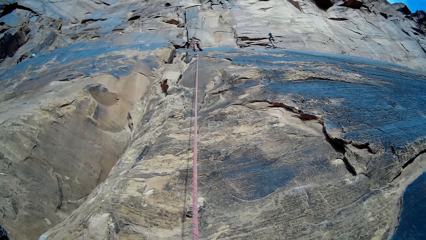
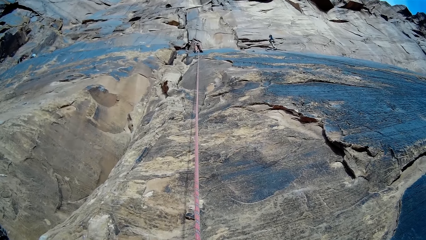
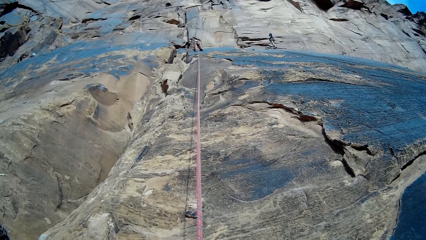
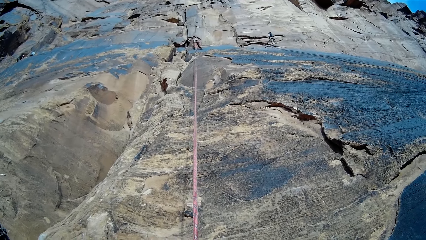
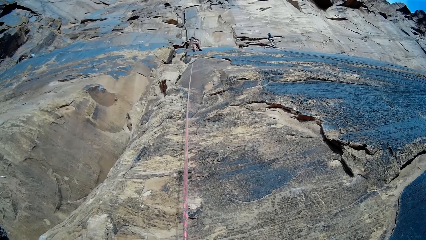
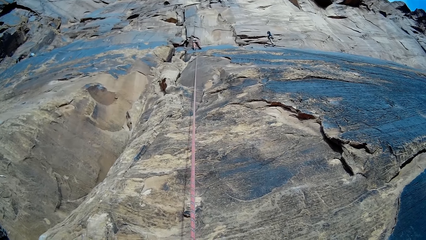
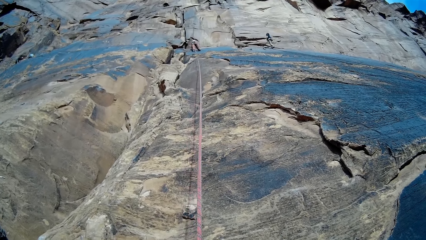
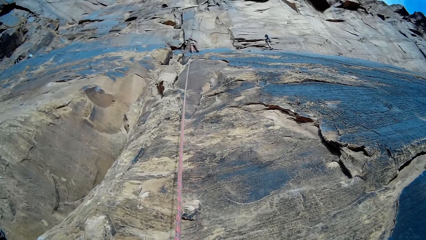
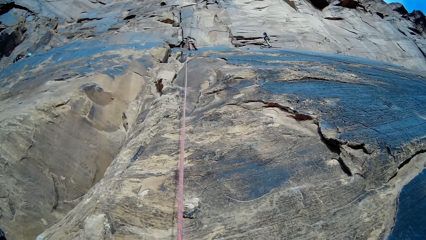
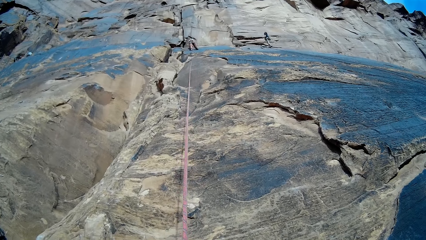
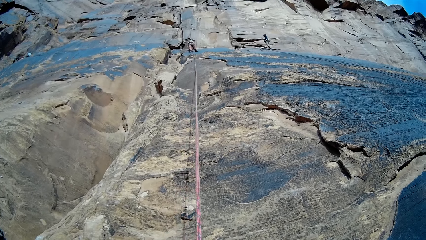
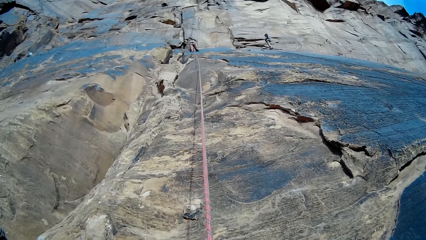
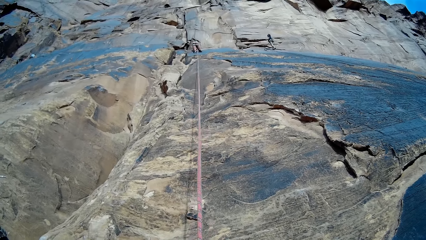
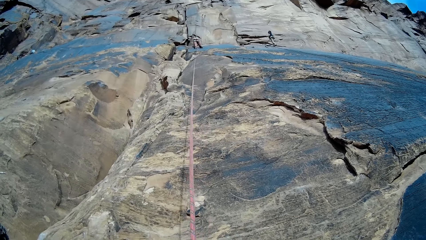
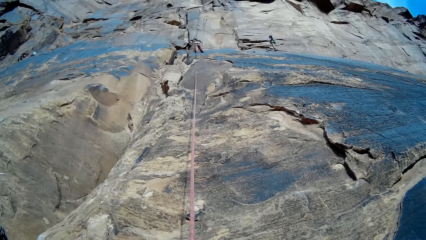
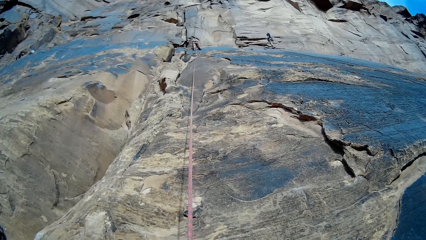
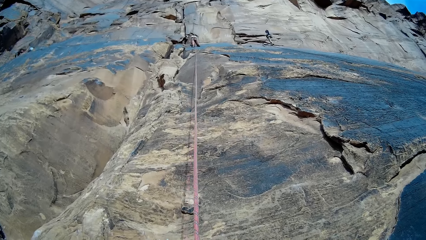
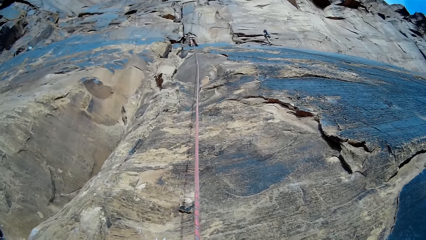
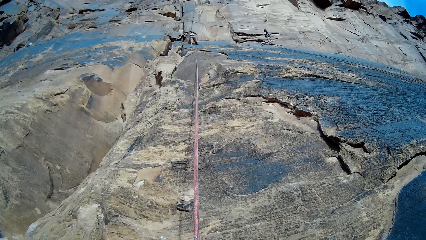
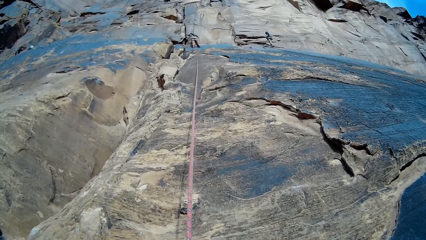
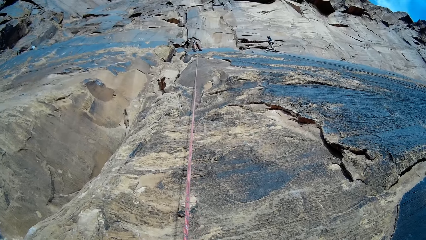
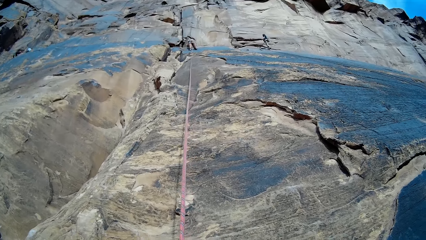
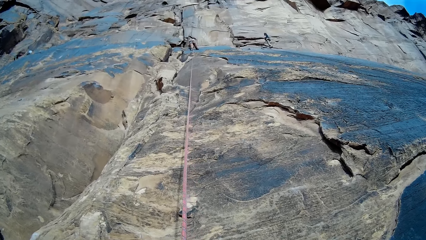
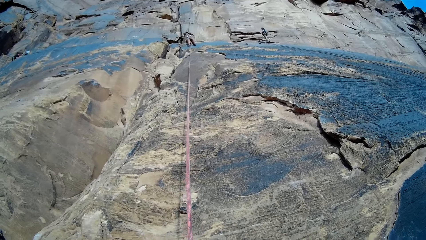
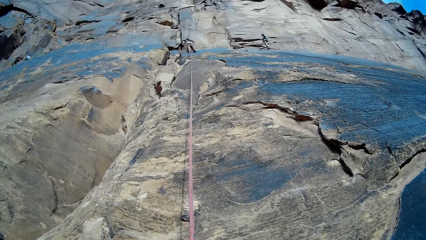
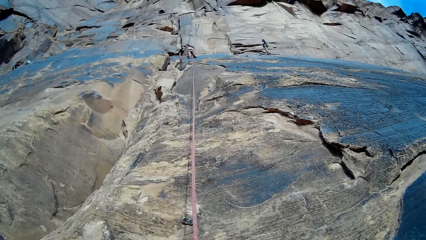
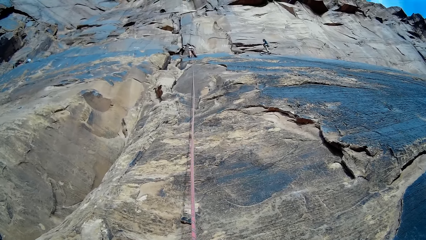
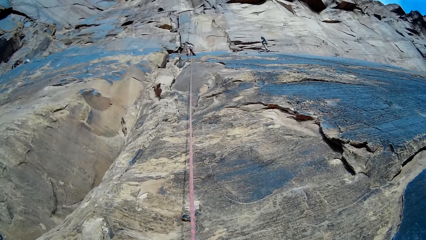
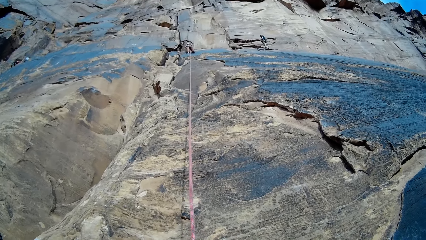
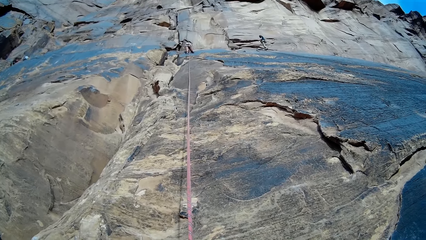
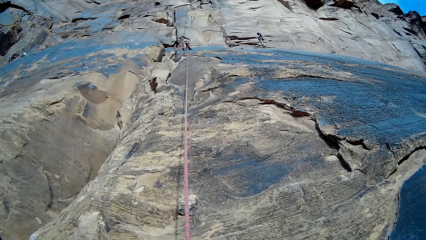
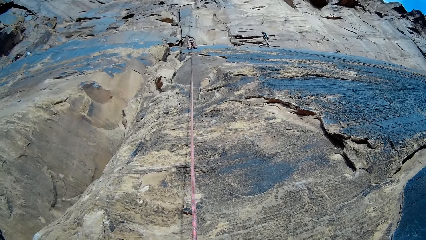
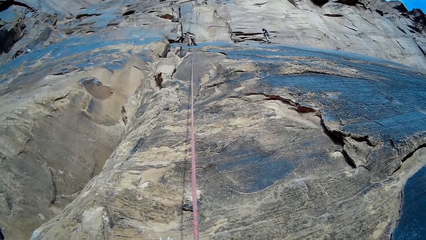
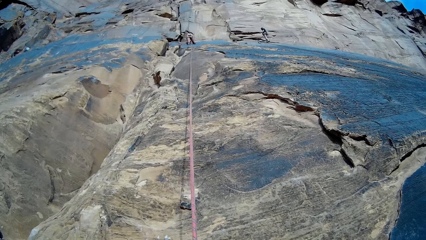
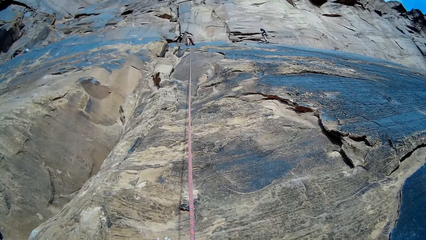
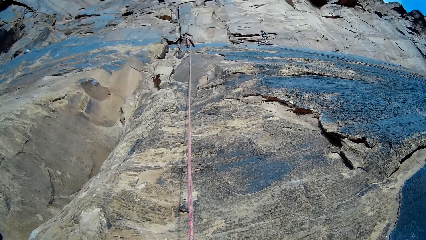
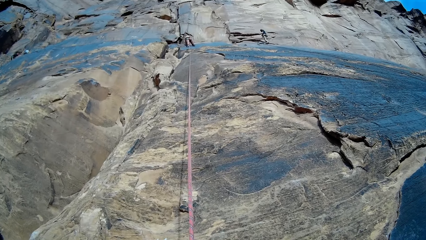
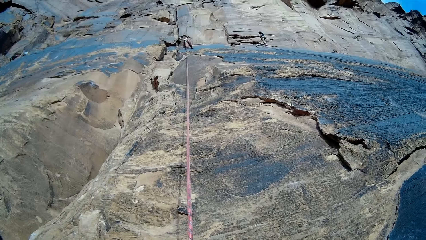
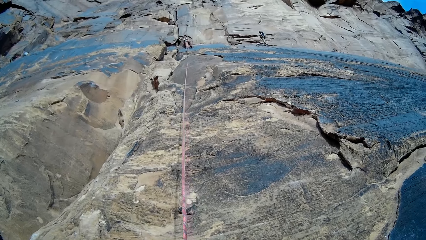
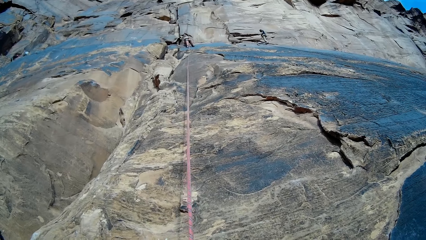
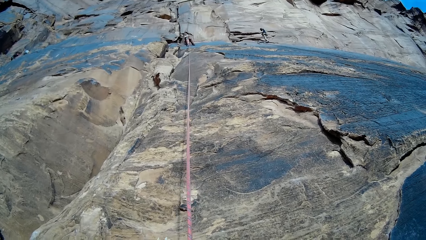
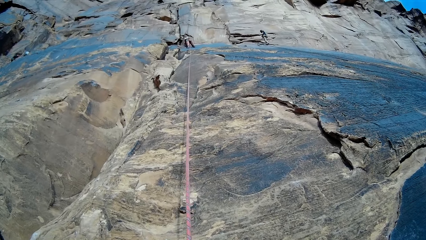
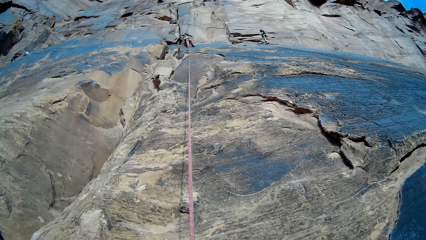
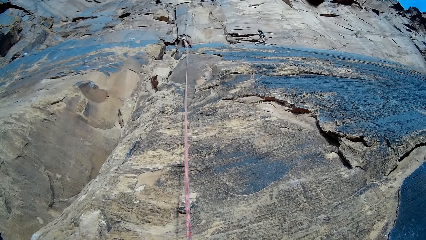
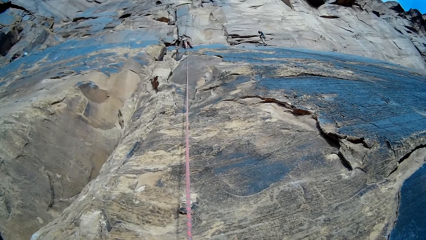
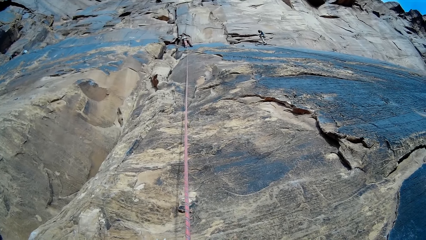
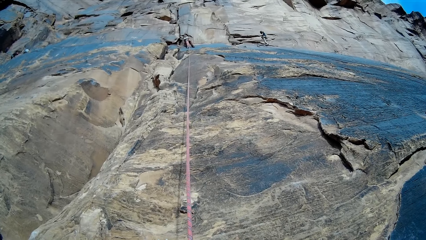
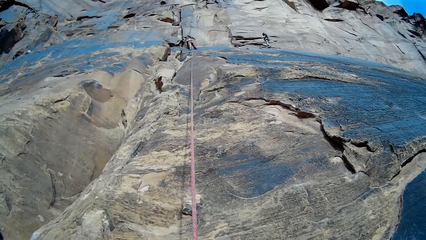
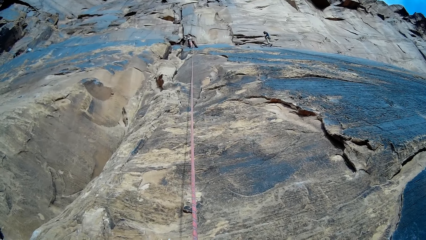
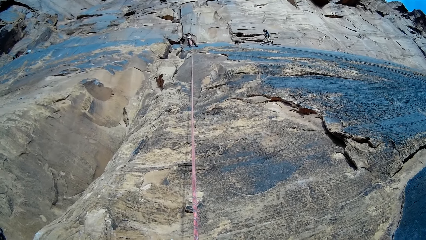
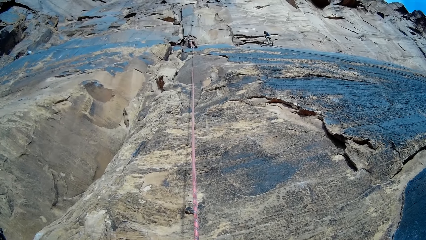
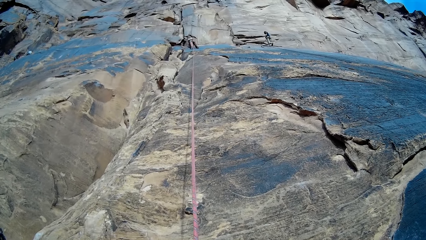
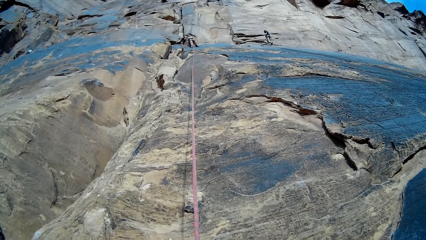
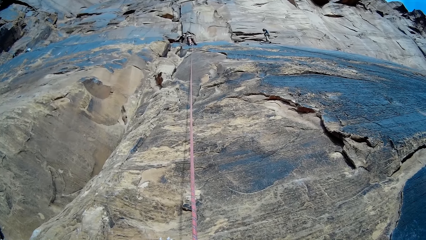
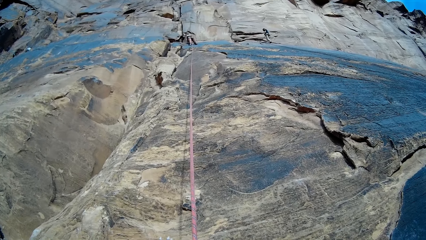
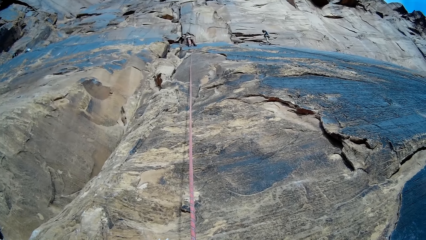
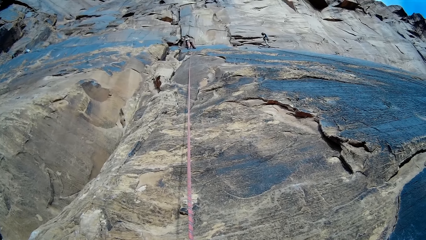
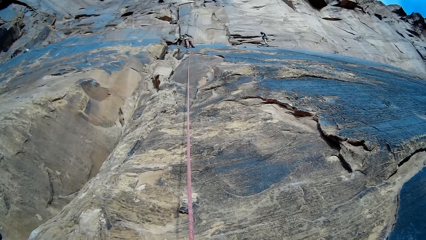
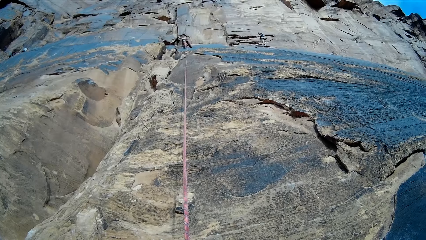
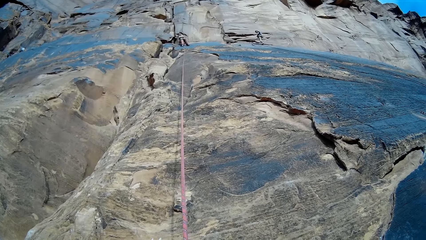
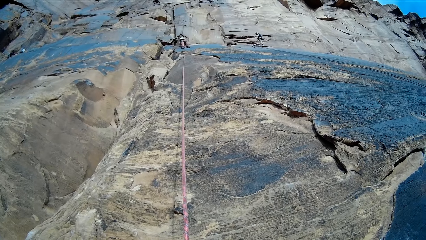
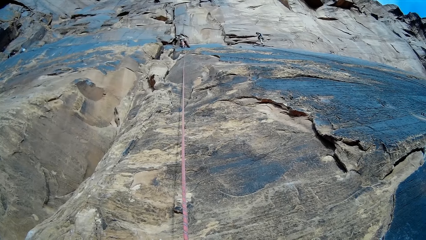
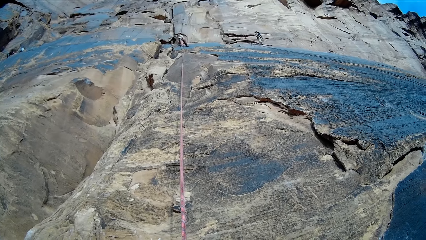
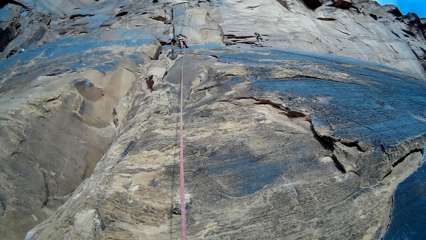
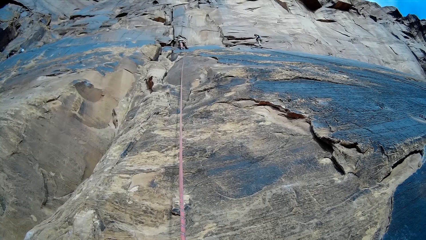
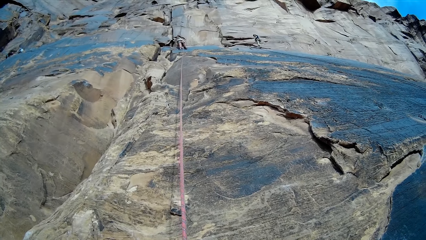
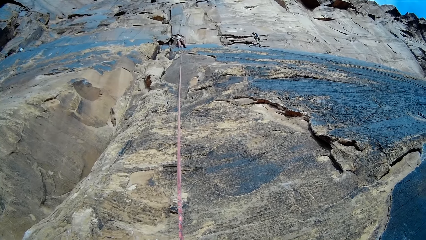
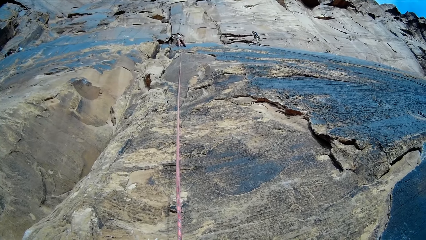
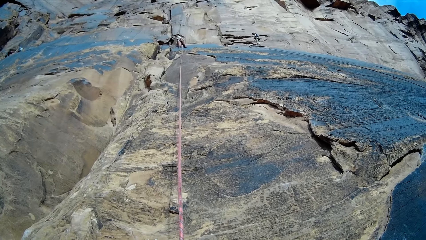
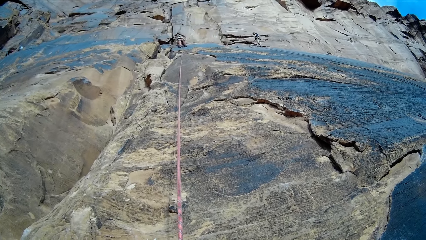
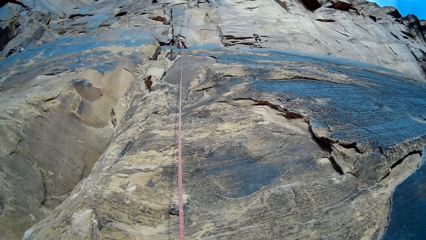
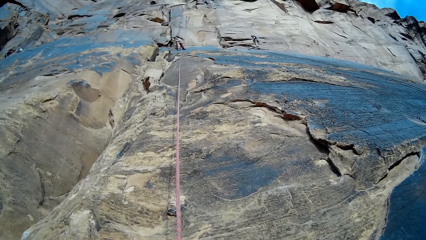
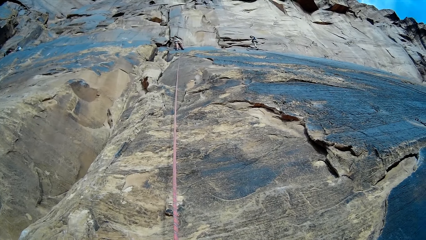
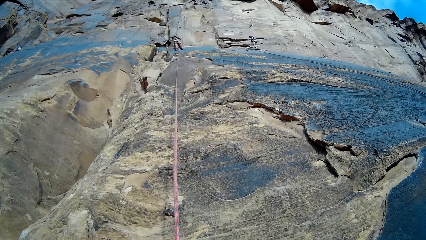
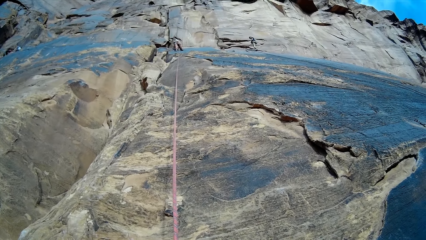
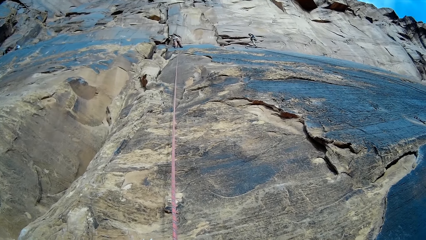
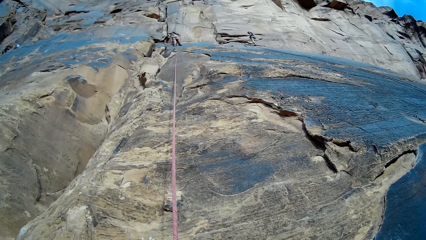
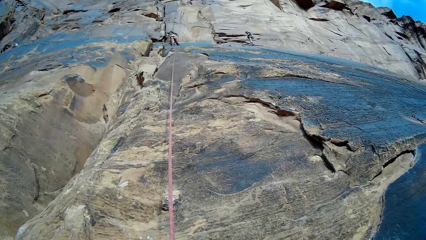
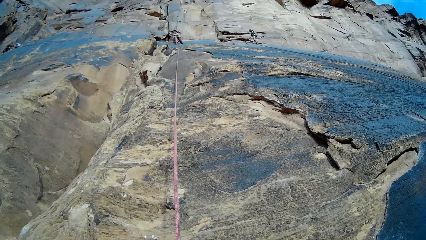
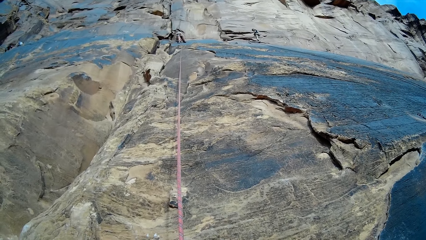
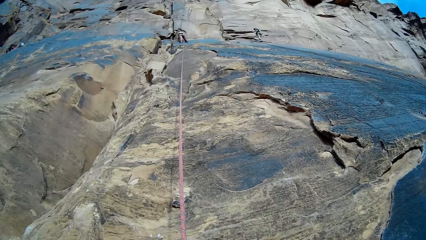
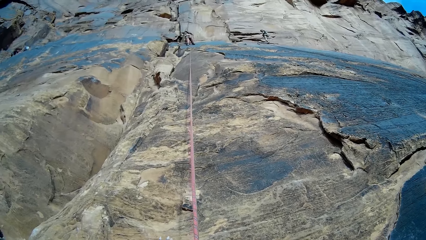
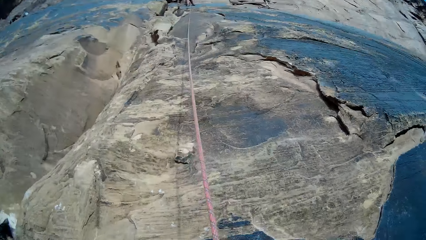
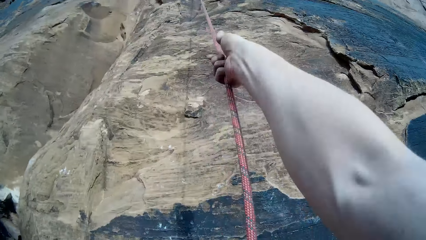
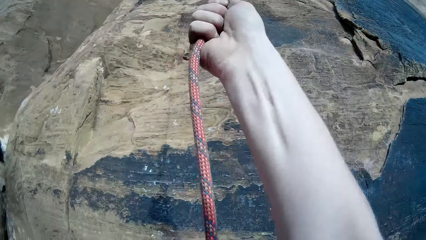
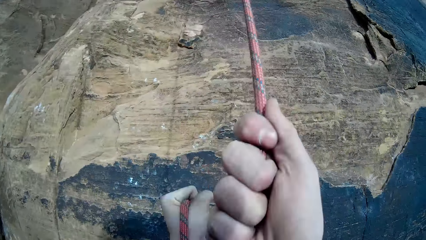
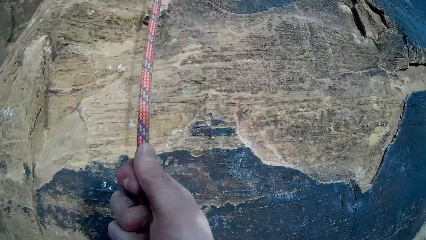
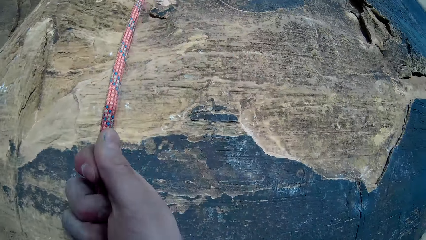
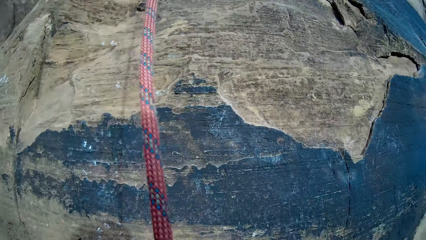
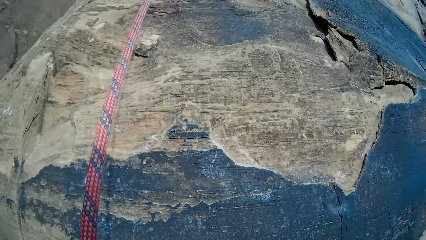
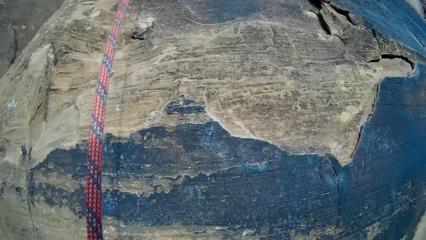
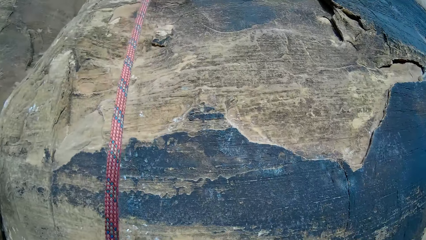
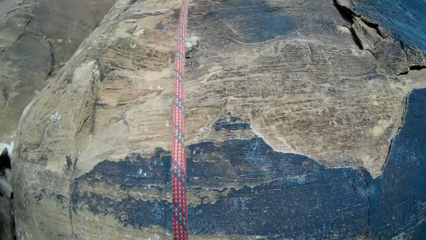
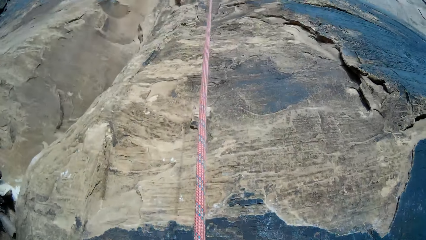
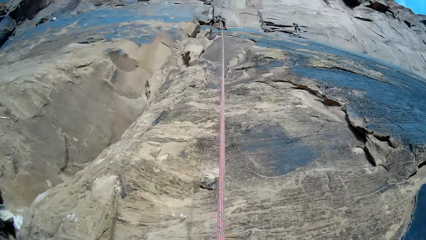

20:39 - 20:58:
A person stands. Another person stands. The camera wearer pulls the climbing rope on the mountain.
